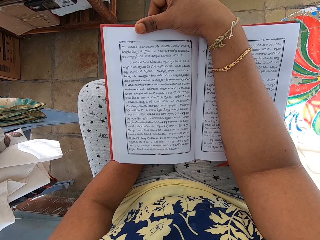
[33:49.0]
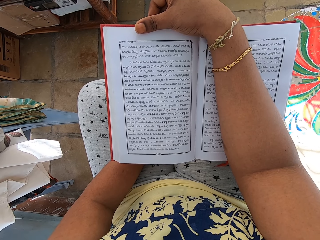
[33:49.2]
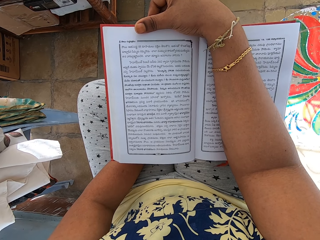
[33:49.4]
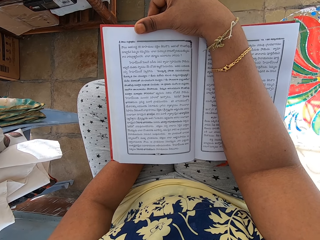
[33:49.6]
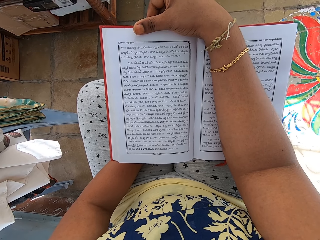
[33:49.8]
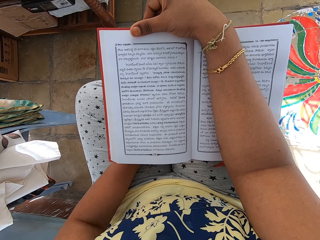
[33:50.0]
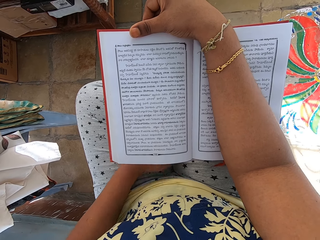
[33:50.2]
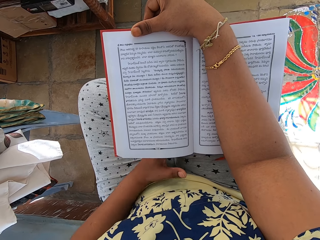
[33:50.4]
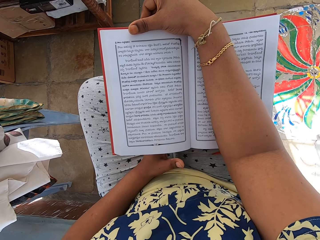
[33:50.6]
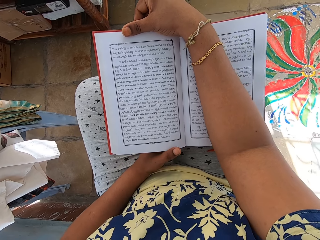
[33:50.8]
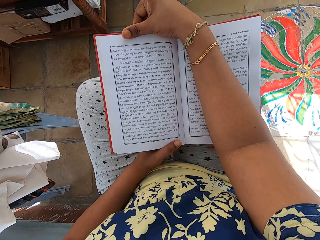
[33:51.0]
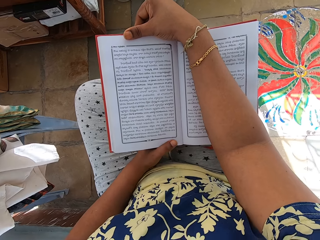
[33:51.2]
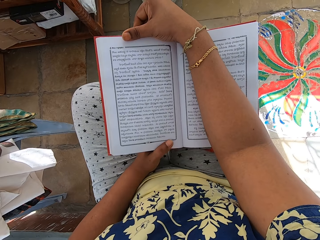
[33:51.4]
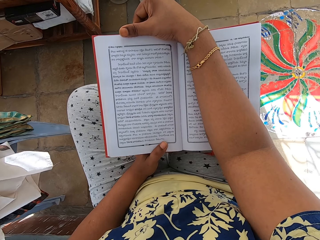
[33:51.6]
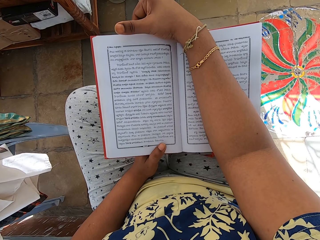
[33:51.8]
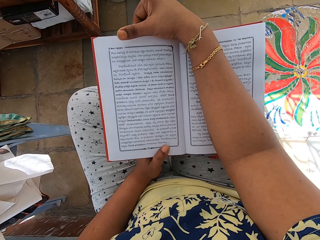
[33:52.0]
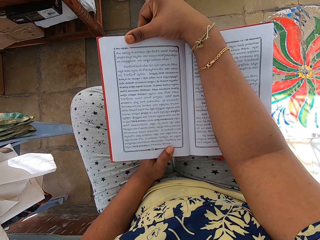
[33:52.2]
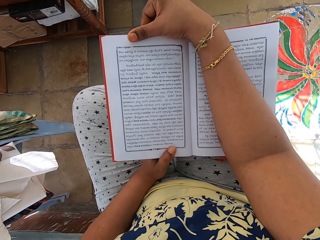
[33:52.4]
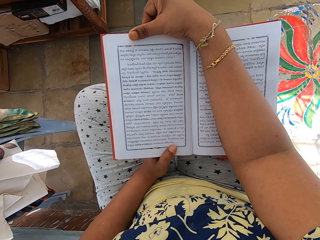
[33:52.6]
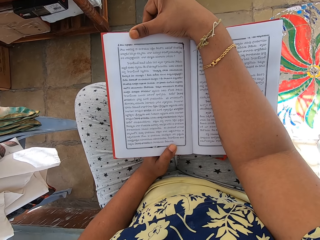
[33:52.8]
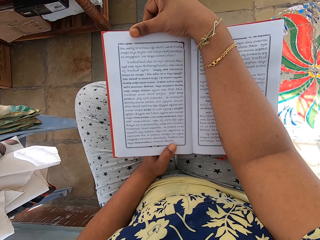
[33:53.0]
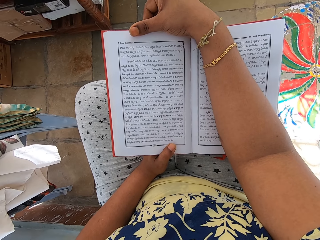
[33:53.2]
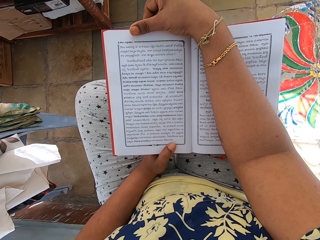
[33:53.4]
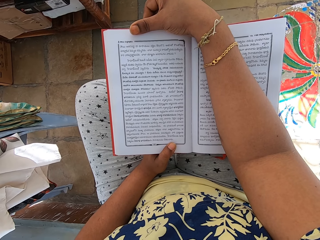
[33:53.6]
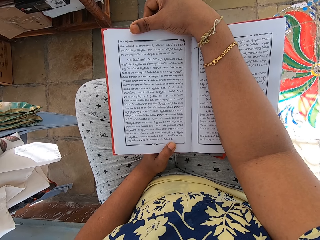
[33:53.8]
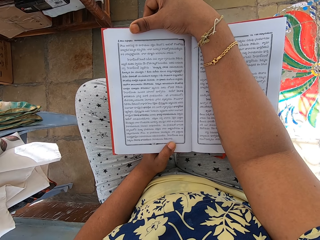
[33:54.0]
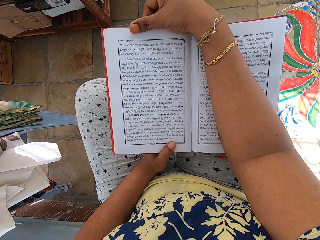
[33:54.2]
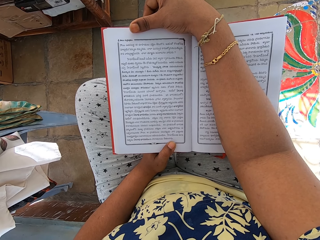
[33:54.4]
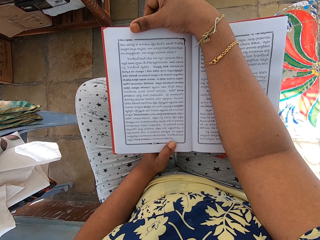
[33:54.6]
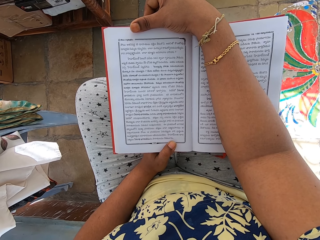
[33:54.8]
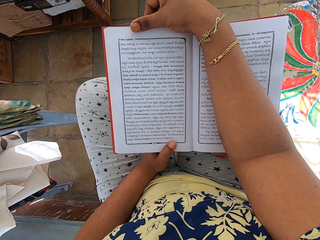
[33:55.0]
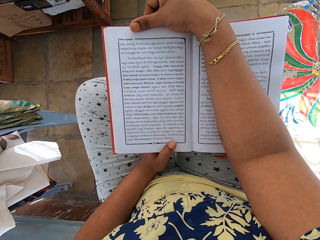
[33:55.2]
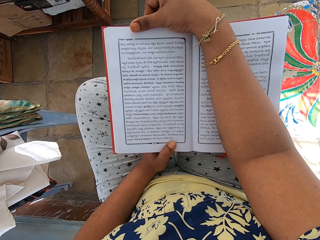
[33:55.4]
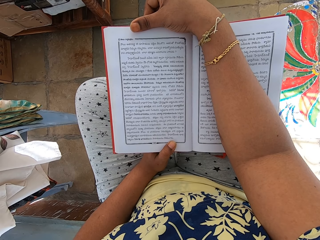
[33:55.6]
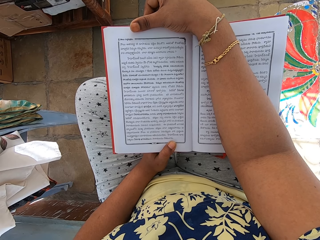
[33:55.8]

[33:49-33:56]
The camera wearer places her left hand on the book. She touches the bottom edge of the book with her left hand.

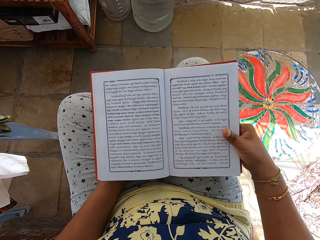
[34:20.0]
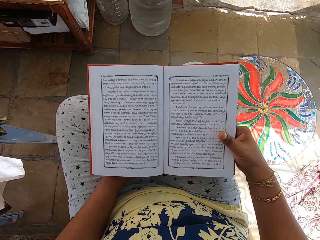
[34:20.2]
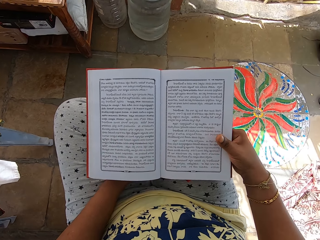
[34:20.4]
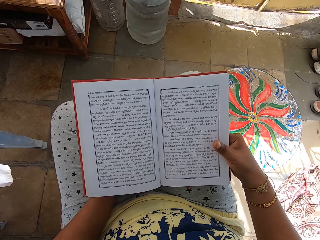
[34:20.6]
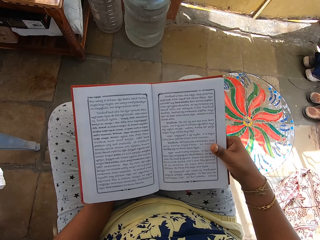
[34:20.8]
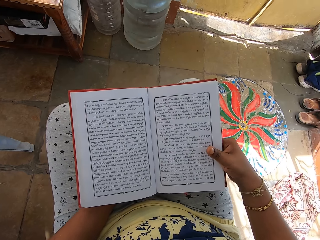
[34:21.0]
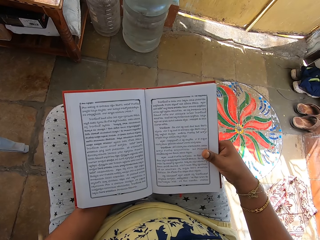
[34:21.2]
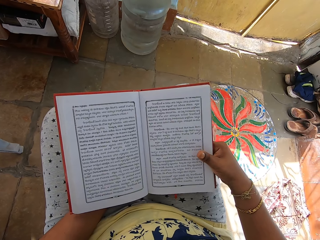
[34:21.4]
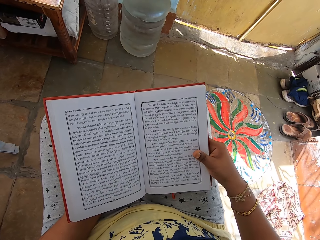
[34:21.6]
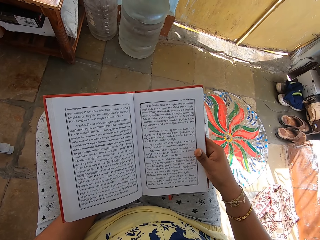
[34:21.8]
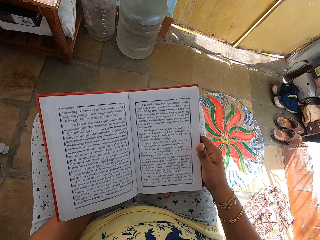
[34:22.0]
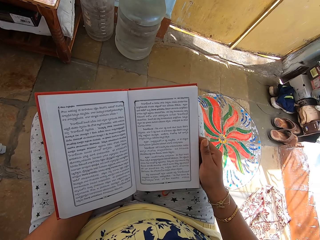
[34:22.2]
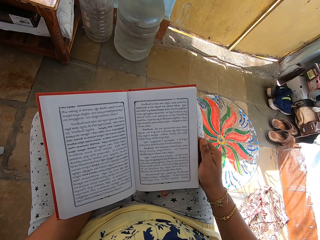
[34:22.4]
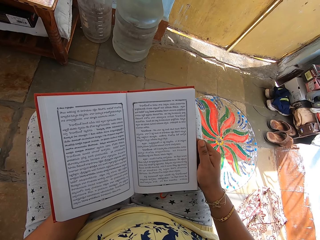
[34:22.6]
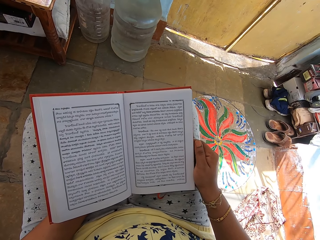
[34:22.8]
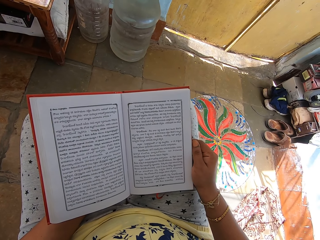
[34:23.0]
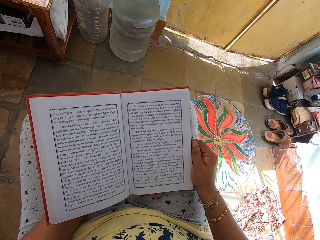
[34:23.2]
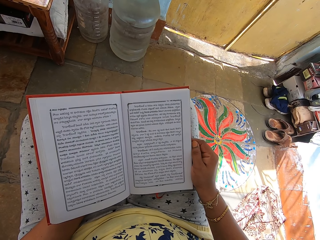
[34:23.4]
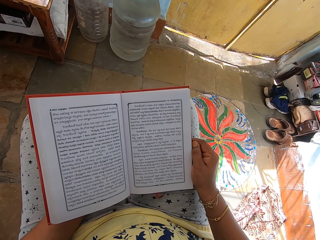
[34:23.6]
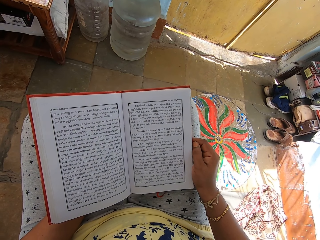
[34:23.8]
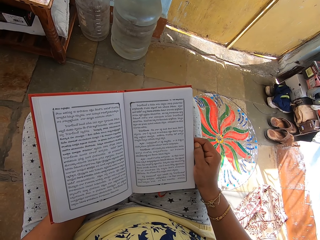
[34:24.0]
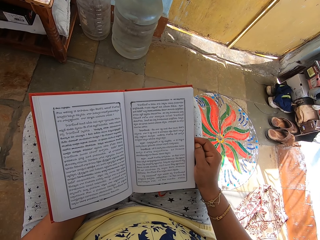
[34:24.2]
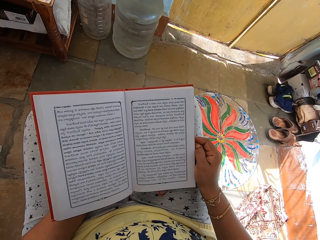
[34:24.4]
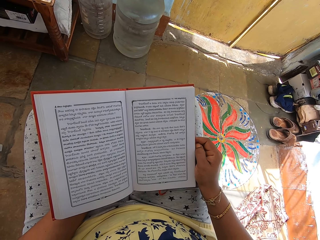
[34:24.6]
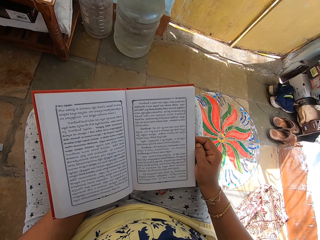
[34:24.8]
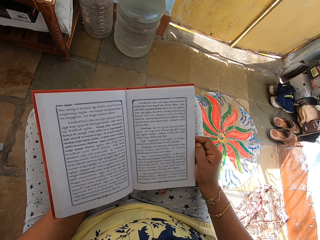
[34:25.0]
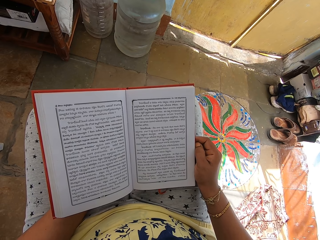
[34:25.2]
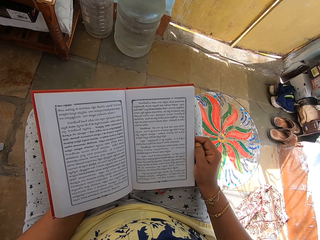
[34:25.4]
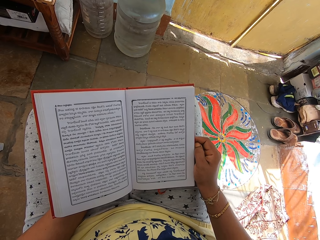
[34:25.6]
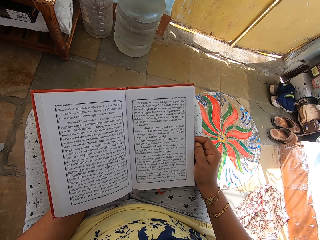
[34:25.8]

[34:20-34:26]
The camera wearer moves her left hand. She adjusts a book with her right hand on her thighs.

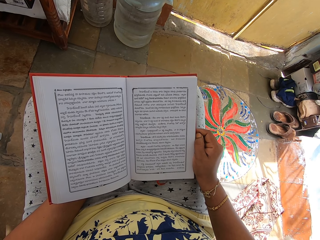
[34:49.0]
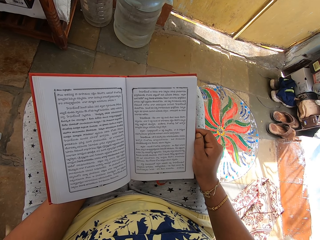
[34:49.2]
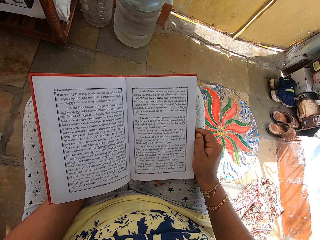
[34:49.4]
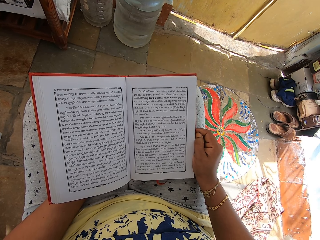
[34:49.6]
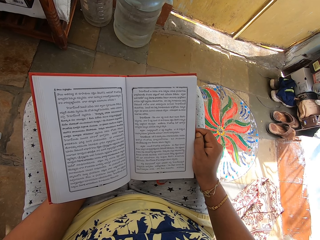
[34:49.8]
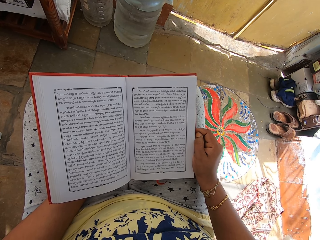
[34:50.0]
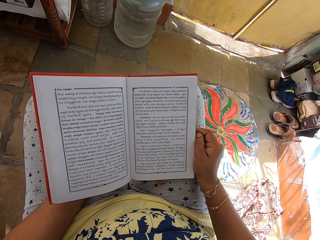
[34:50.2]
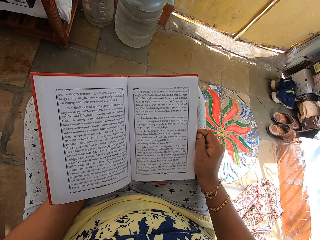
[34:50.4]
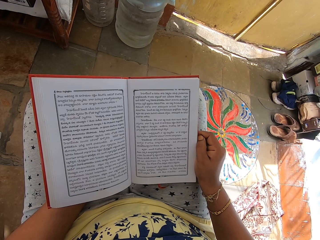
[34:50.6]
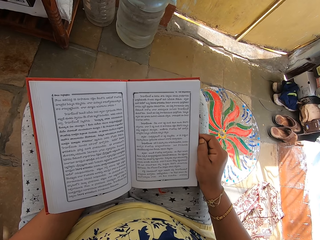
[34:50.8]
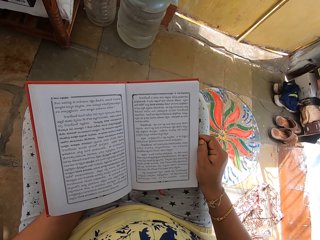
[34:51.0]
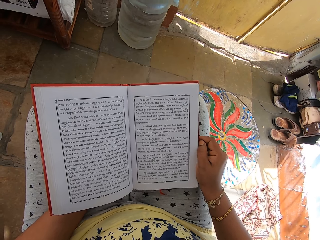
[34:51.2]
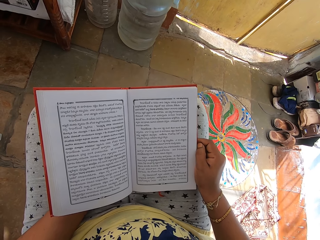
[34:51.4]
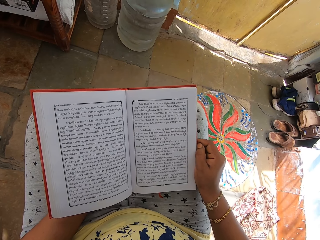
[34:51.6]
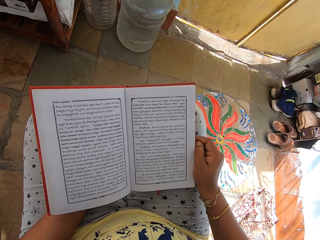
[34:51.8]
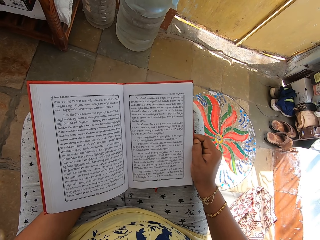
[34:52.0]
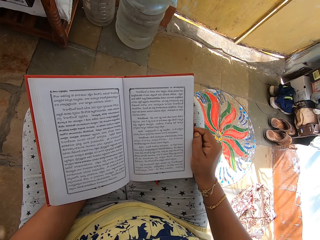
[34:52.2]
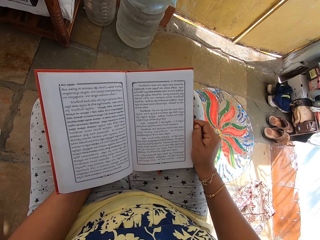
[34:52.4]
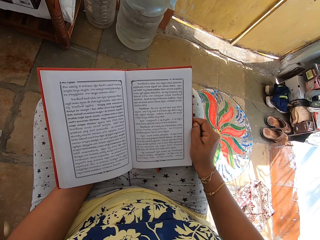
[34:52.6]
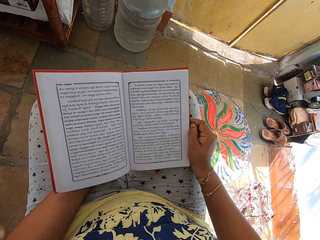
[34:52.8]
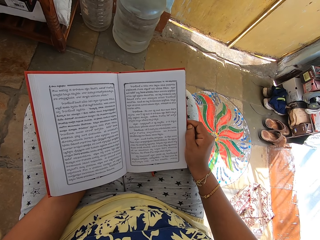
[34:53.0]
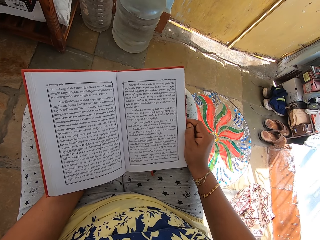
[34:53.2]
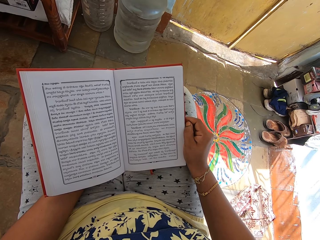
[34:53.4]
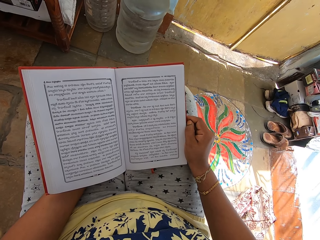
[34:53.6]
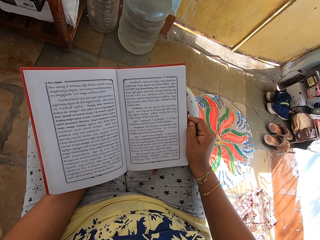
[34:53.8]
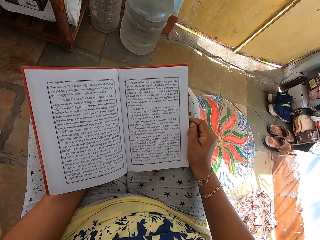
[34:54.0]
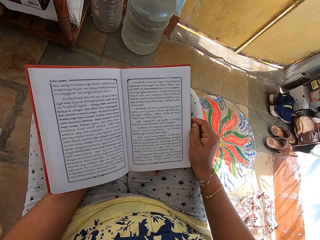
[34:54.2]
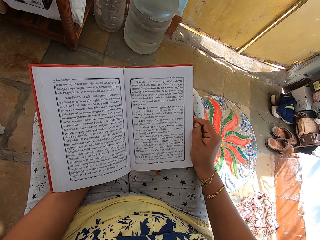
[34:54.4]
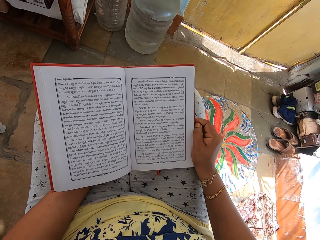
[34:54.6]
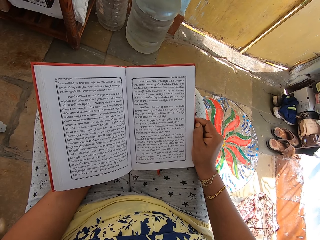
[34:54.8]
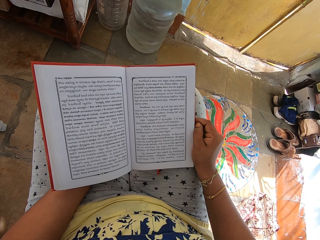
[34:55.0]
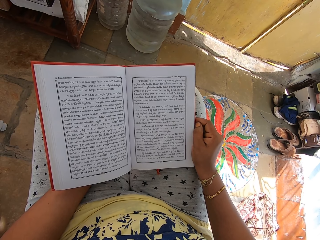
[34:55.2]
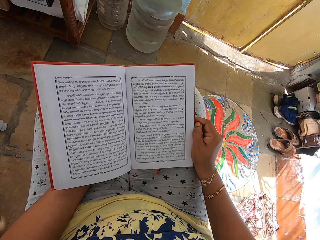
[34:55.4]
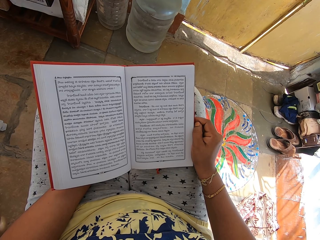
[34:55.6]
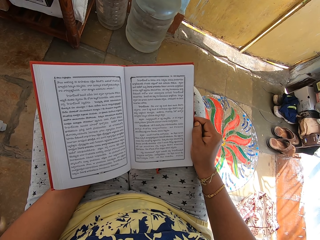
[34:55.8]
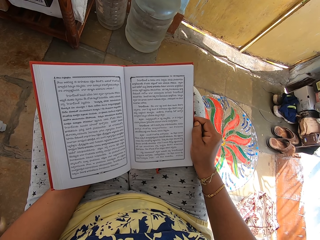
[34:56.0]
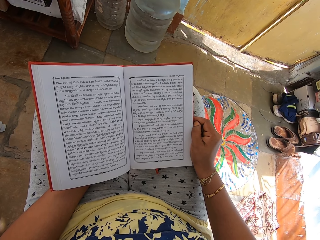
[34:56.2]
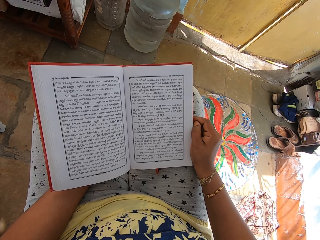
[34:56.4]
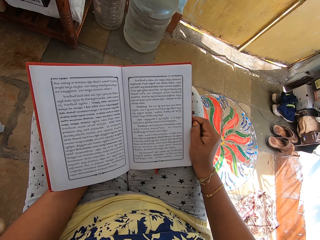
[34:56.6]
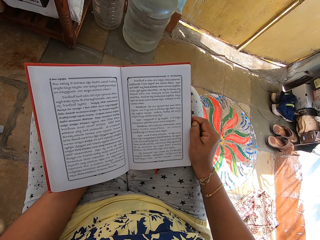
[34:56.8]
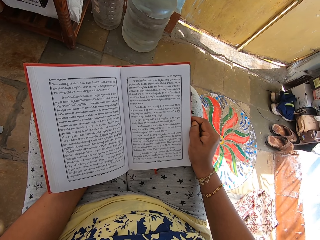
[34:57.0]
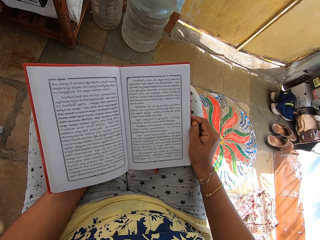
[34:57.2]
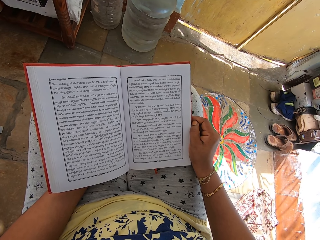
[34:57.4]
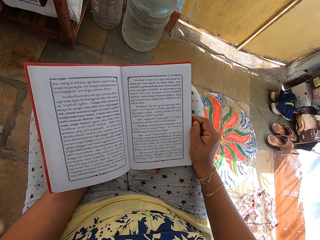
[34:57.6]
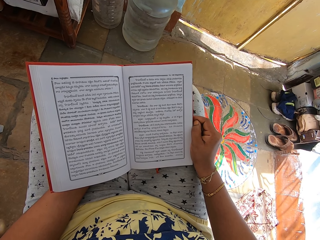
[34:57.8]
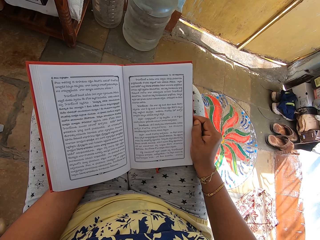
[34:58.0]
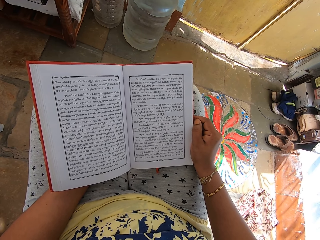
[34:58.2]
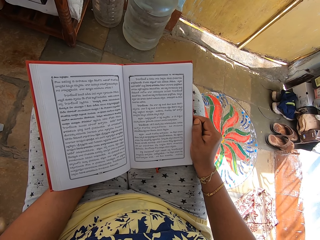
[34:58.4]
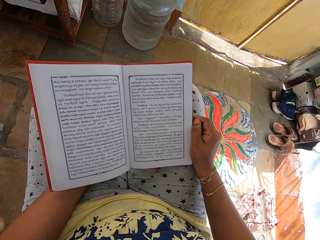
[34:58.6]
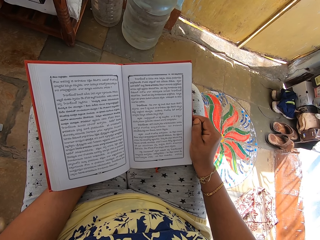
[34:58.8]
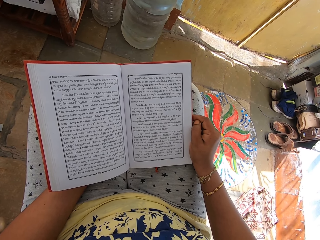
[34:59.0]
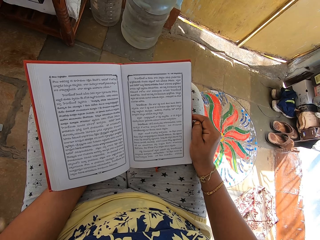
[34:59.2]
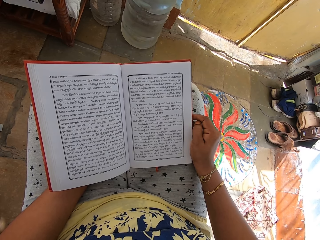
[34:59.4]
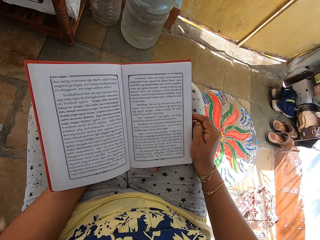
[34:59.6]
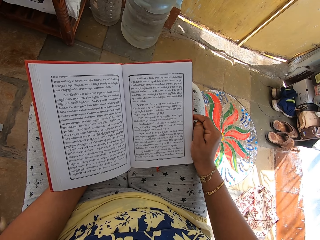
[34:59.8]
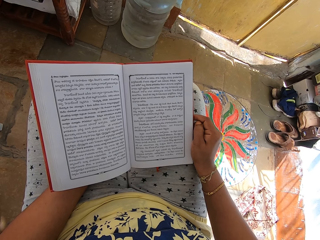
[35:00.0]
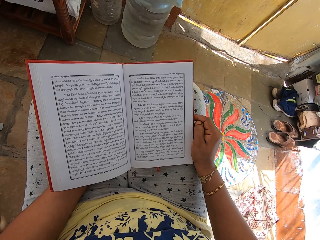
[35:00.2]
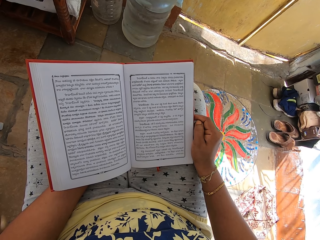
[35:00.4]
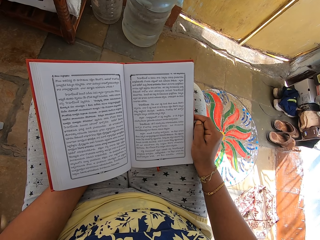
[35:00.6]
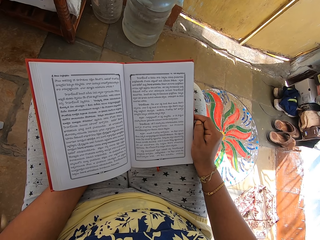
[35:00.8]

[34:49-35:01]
The camera wearer adjusts her sitting position. She reads a book.
